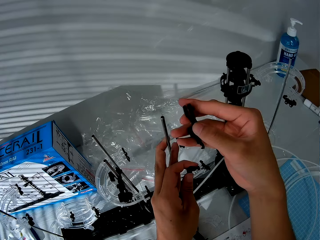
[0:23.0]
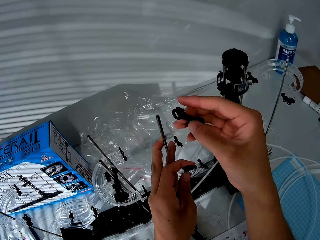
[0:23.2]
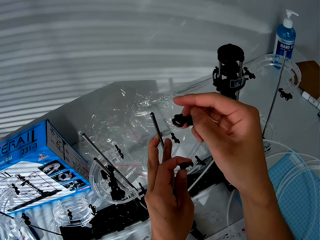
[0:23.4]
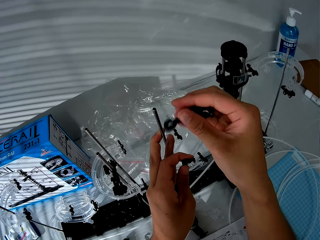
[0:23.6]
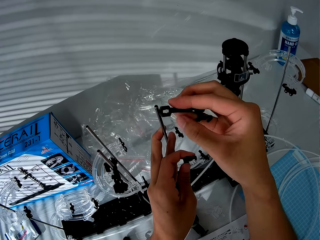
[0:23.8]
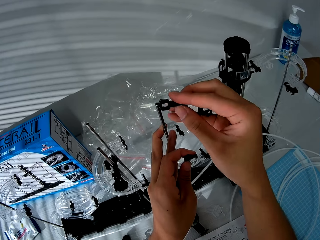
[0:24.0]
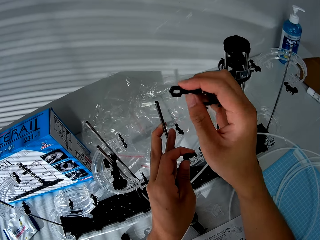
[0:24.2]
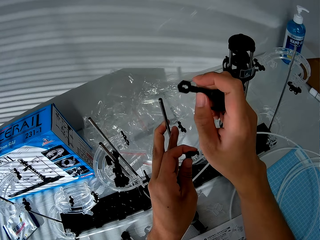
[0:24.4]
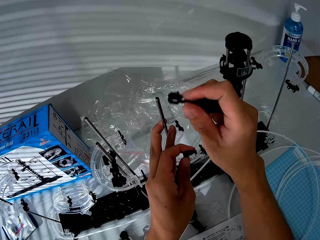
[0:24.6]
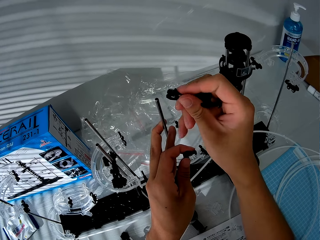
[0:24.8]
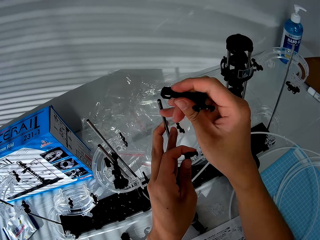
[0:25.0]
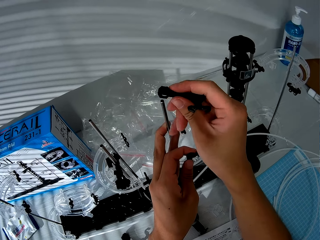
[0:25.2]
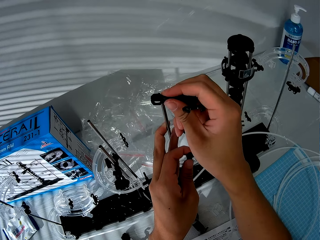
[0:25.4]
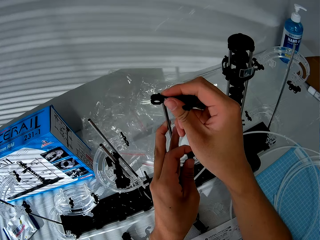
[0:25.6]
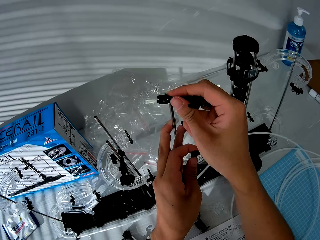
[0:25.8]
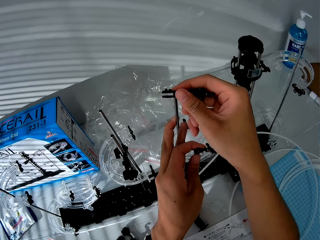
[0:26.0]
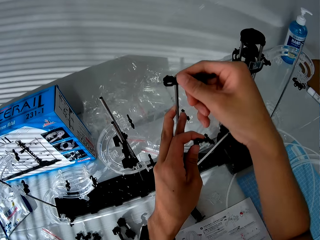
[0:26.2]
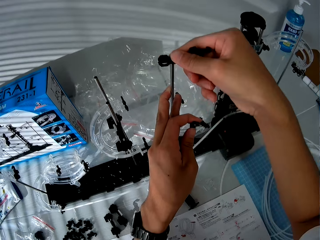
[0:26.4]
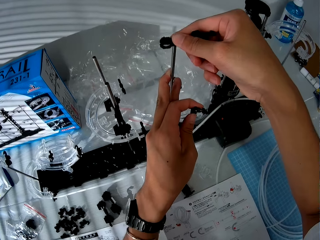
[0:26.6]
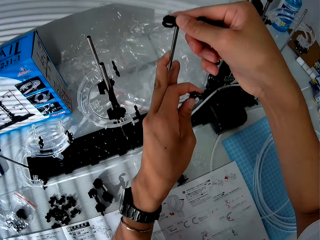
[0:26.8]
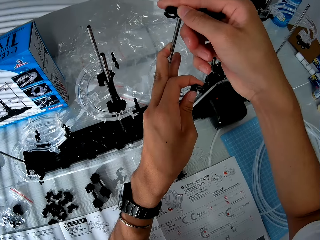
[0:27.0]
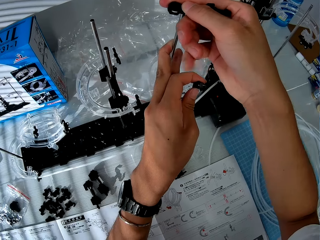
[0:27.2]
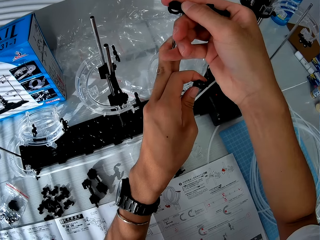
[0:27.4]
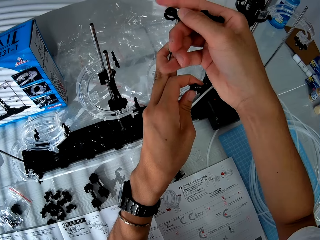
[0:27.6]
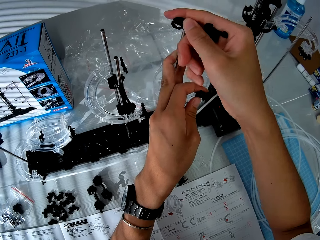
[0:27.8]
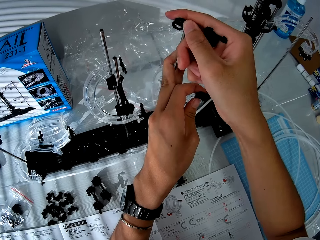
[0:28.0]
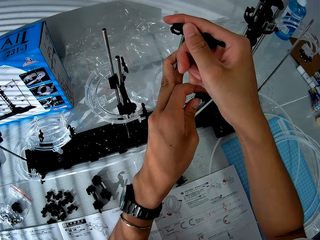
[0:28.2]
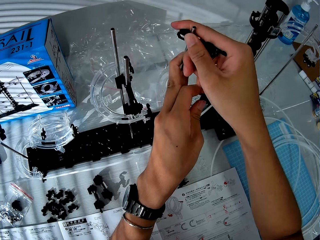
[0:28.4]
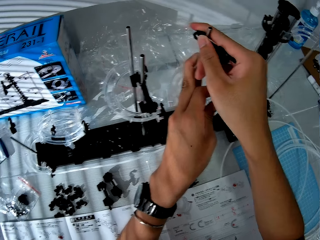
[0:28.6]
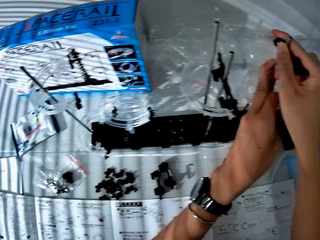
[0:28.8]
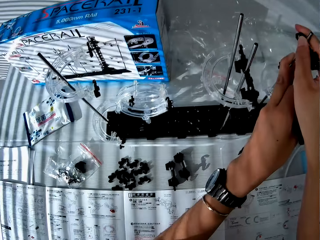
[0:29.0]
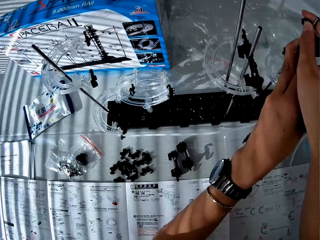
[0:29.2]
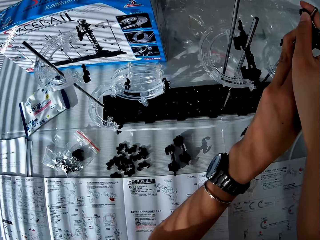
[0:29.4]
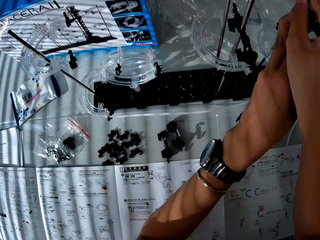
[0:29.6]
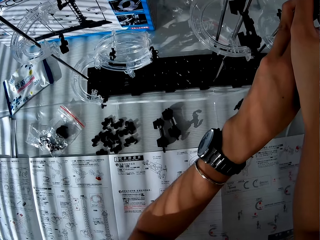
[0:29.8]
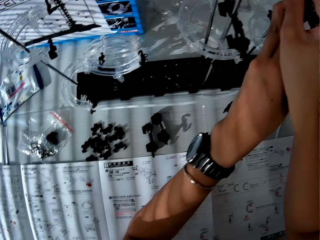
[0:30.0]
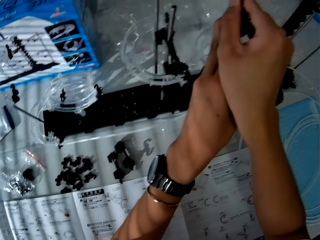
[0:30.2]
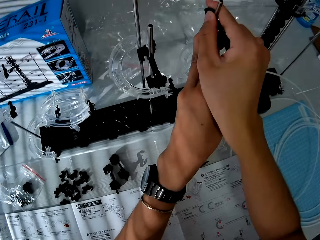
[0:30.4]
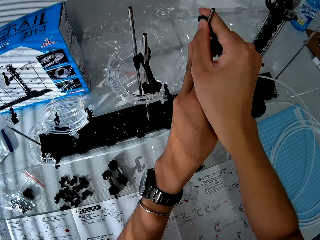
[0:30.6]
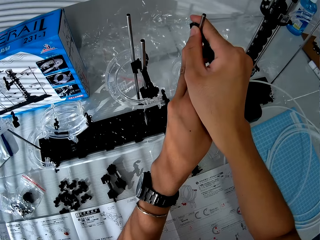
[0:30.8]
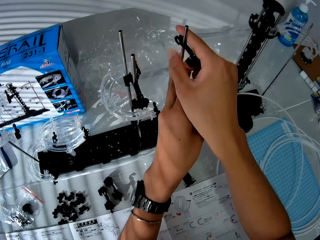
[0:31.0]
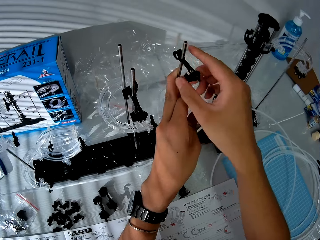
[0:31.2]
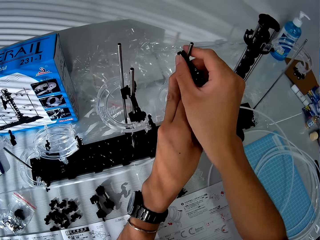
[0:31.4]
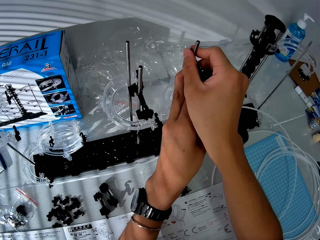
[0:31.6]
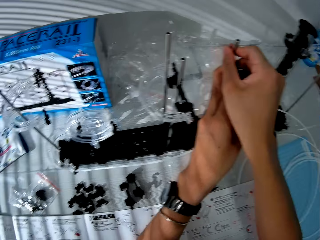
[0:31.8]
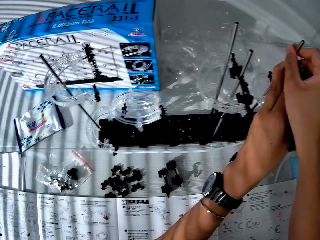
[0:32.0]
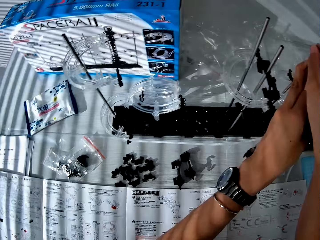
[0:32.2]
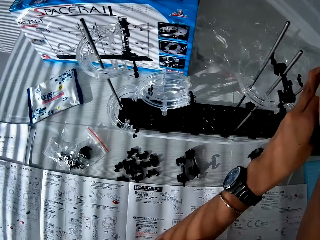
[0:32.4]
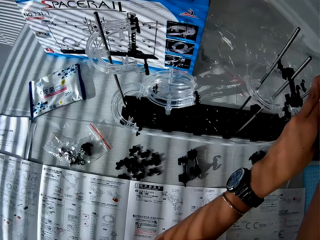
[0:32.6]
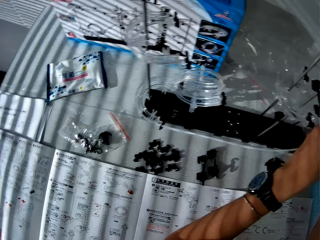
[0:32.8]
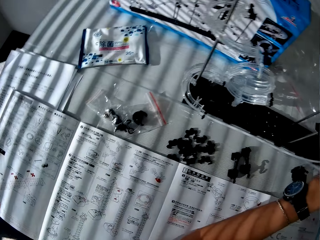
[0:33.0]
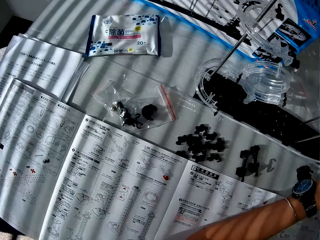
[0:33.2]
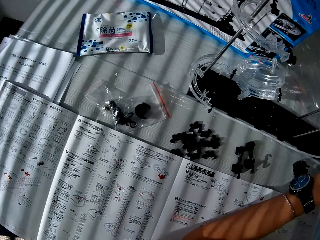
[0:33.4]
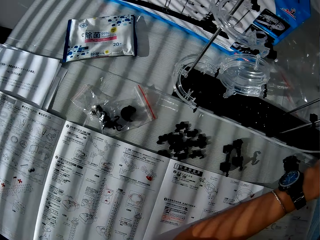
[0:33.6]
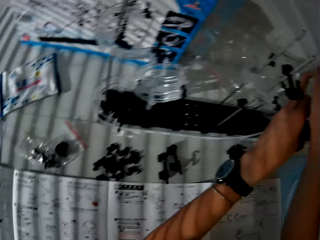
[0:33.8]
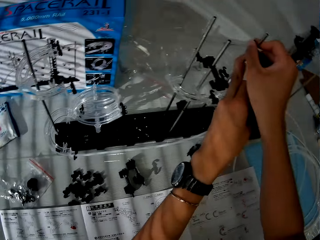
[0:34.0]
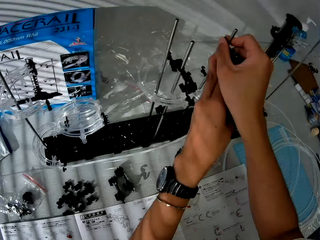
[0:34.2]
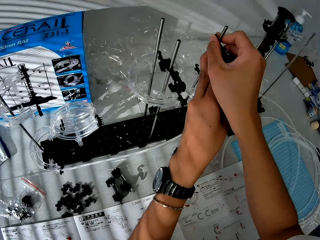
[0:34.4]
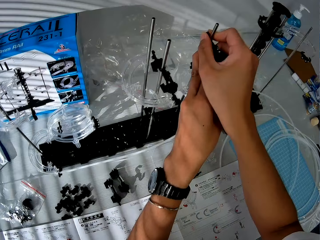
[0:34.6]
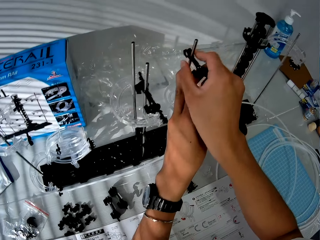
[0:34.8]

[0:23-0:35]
The camera wearer holds a spacerail part. They rotate the spacerail part. They fix the spacerail part on a shaft. They move a camera. They fix the spacerail part on the shaft. They move the camera. They fix the spacerail part on the shaft. They move the camera.

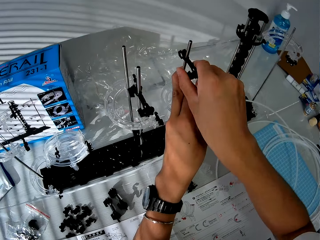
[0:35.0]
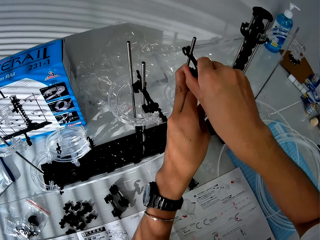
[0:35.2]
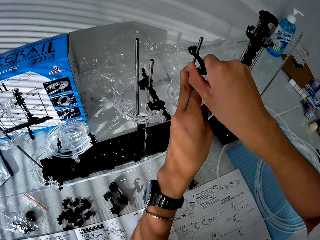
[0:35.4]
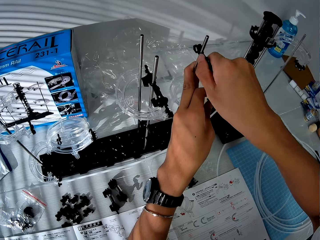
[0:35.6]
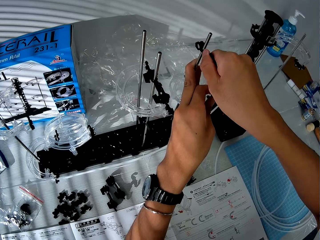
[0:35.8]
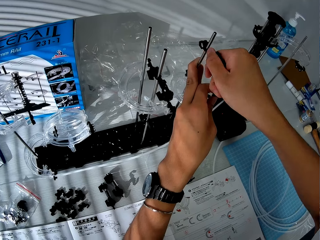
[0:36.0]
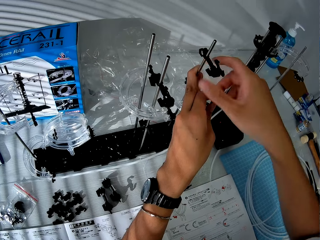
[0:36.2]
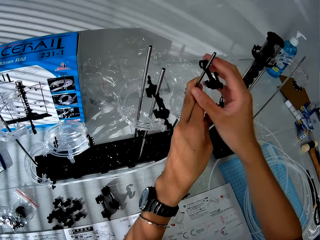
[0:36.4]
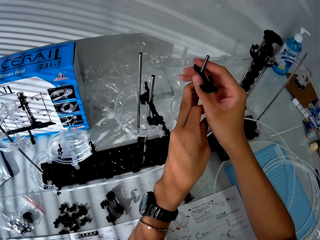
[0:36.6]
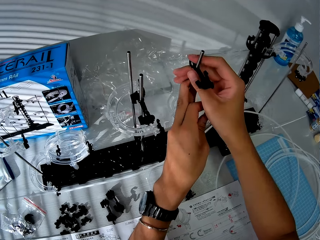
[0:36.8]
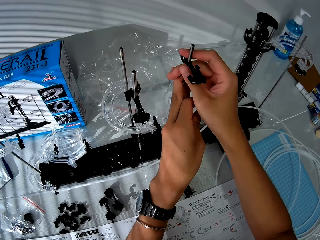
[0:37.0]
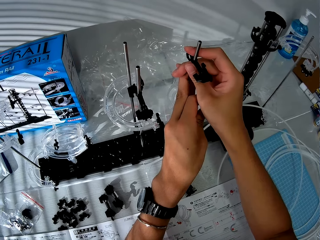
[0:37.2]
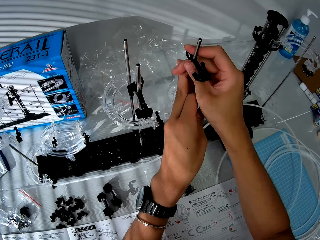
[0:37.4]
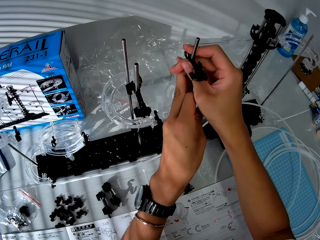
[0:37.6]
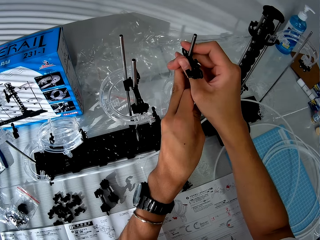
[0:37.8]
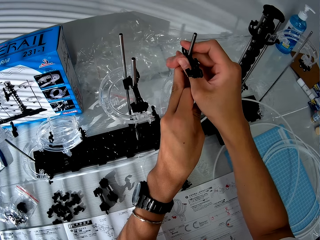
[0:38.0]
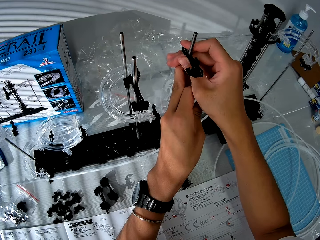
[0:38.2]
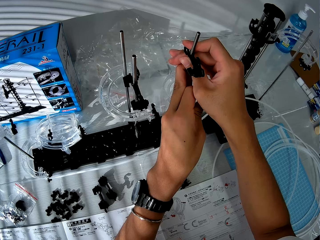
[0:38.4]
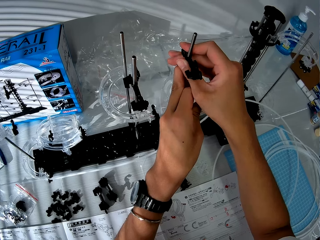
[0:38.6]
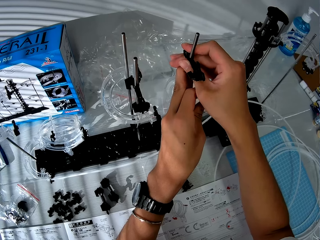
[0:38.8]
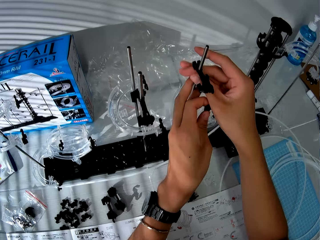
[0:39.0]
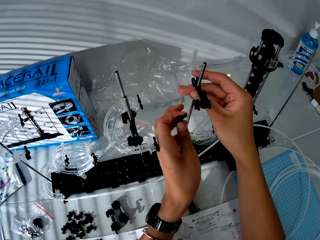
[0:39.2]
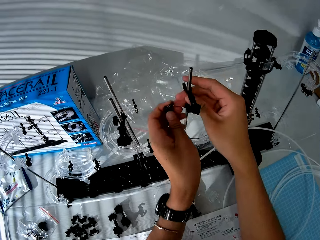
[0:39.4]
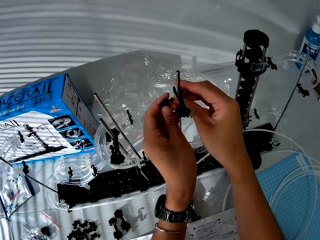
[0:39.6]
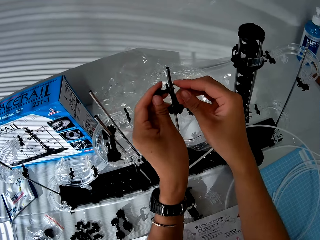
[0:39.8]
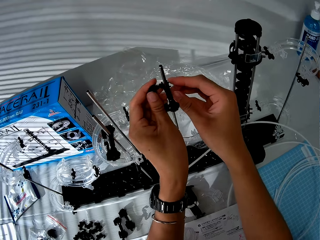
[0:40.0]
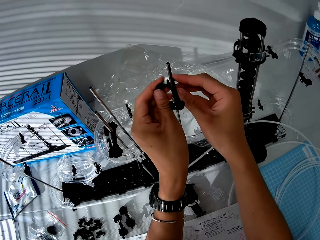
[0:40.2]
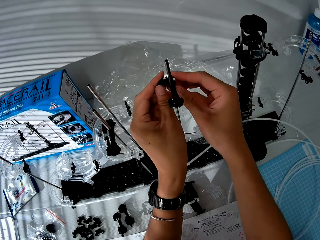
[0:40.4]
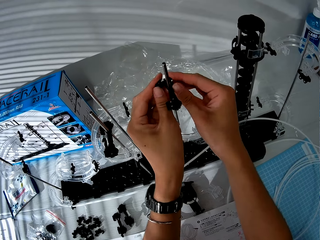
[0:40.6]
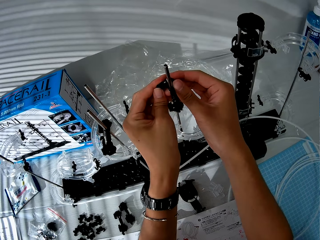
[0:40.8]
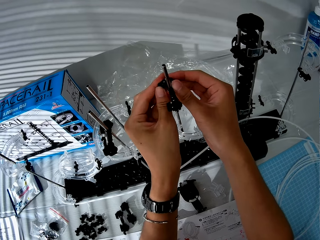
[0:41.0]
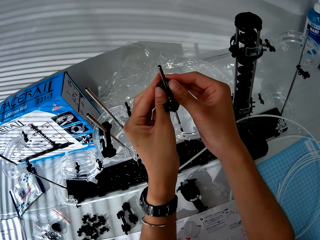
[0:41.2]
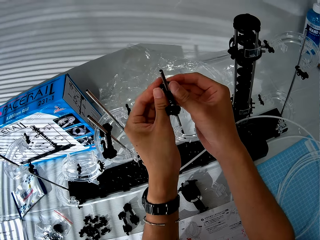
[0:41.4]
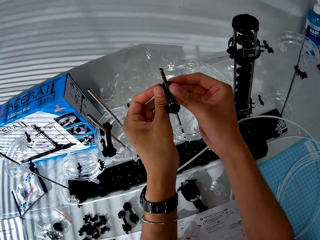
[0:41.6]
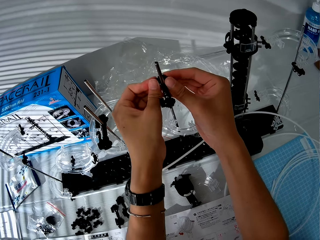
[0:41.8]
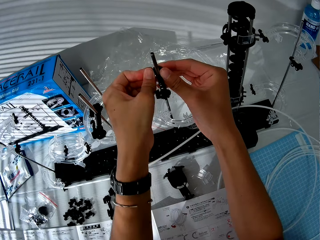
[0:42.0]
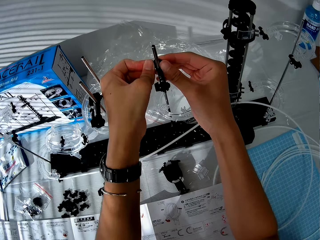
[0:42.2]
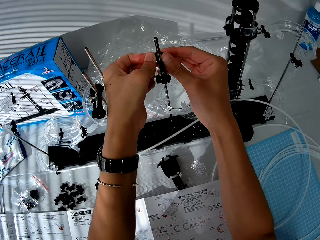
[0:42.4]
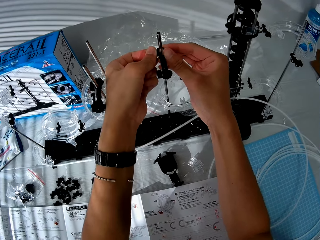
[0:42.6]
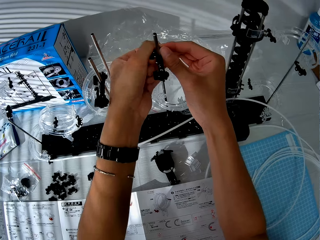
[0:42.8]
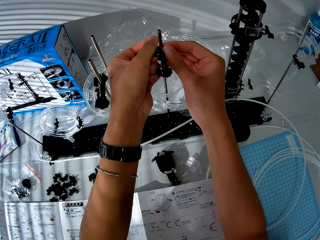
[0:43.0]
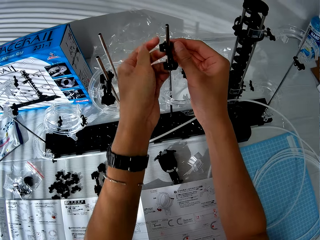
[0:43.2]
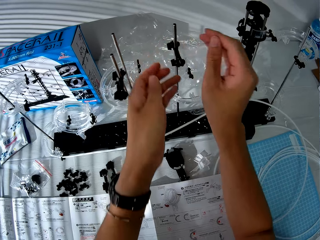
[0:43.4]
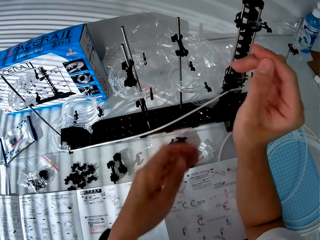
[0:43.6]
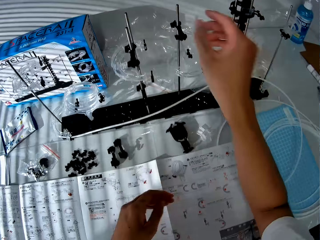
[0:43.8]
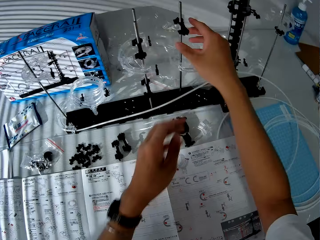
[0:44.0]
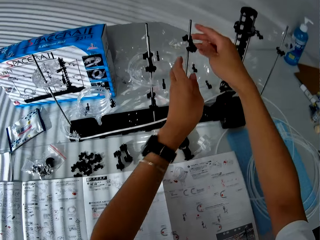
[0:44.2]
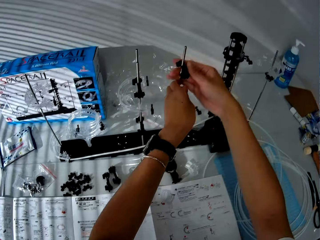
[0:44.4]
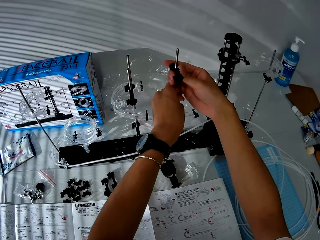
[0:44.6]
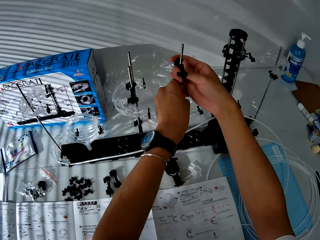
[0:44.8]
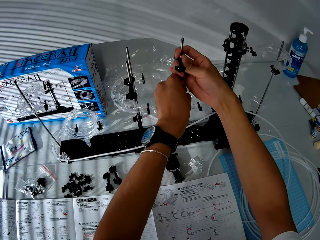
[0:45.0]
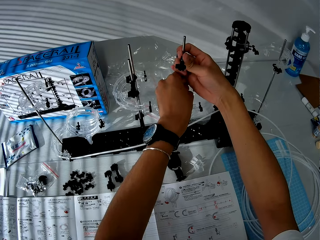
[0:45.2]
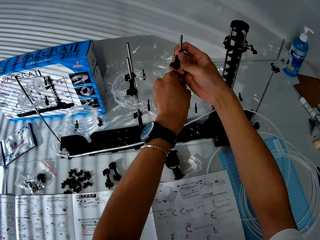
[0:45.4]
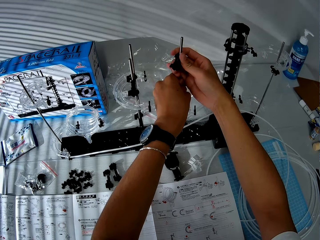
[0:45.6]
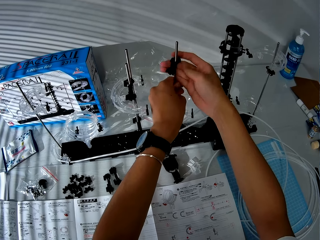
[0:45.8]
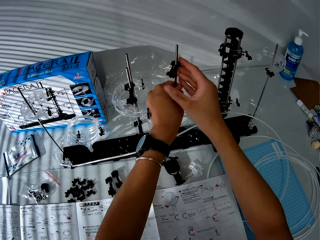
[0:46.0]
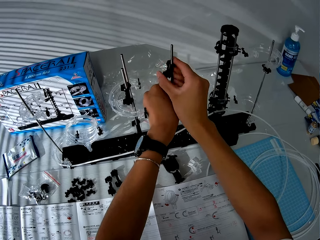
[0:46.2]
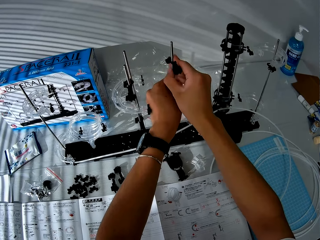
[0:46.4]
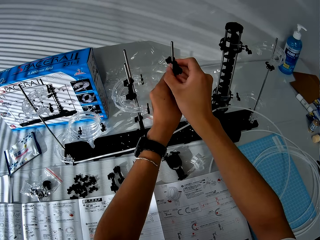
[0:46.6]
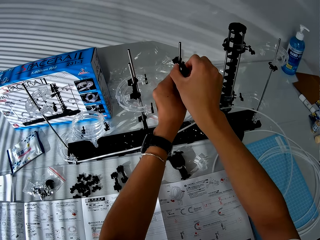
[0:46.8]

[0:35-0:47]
The camera wearer tightens a spacerail part on a shaft. He holds the shaft. He moves a camera. He tightens the spacerail part on the shaft. He fixes another spacerail part on the shaft. He tightens the other spacerail part on the shaft. He withdraws his hands, moves his hands and holds the shaft. He tightens the spacerail part on the shaft.
